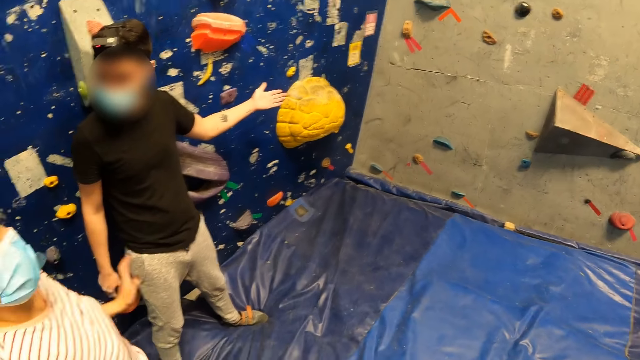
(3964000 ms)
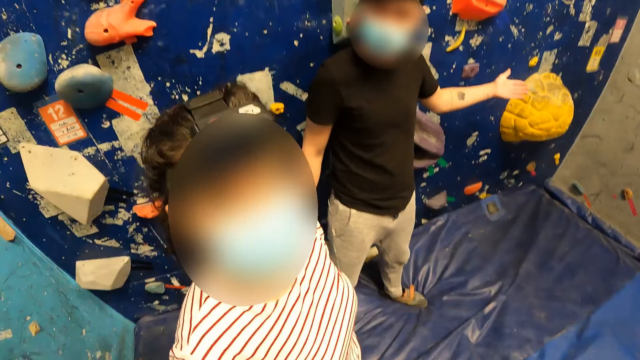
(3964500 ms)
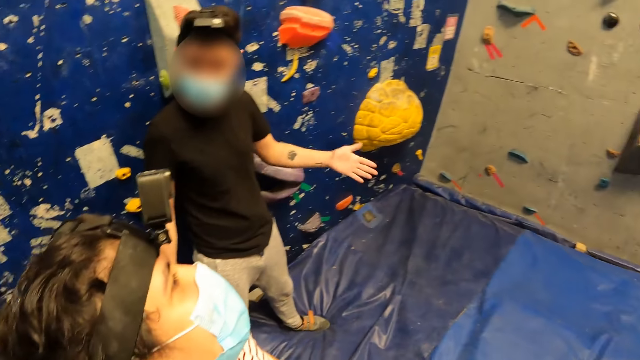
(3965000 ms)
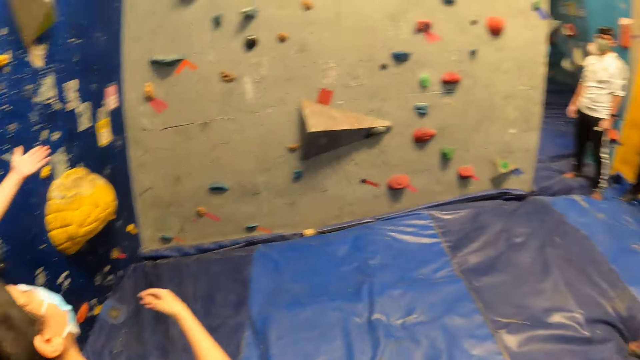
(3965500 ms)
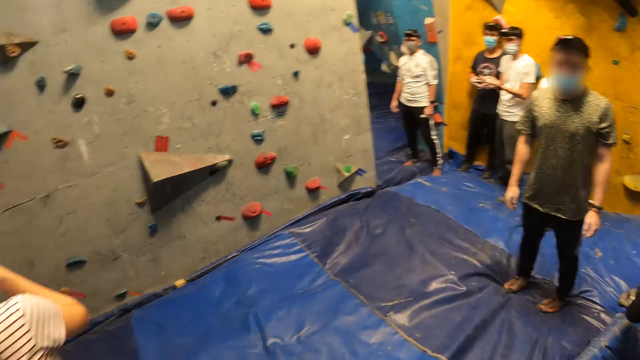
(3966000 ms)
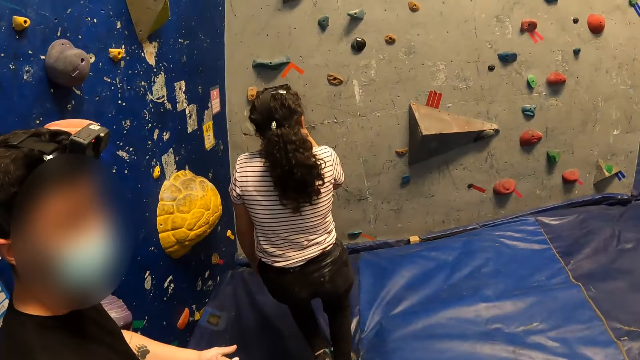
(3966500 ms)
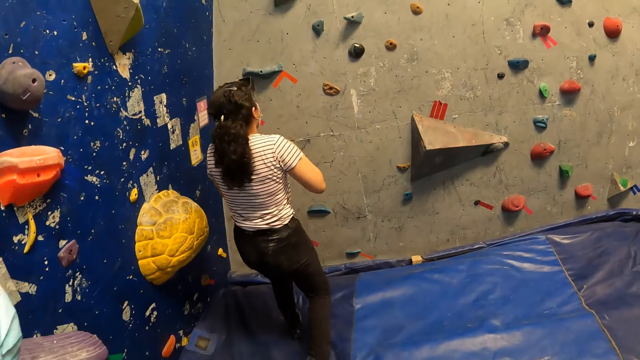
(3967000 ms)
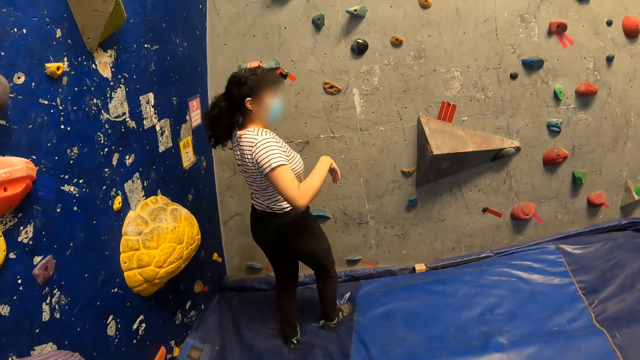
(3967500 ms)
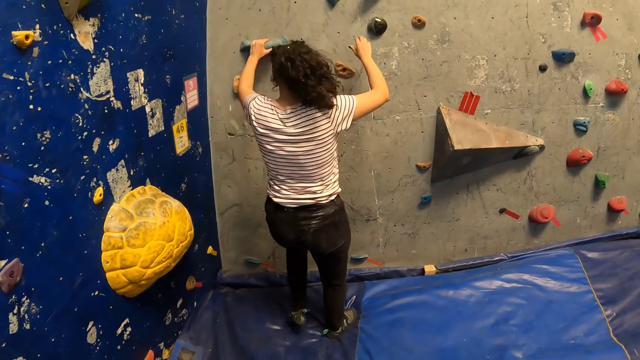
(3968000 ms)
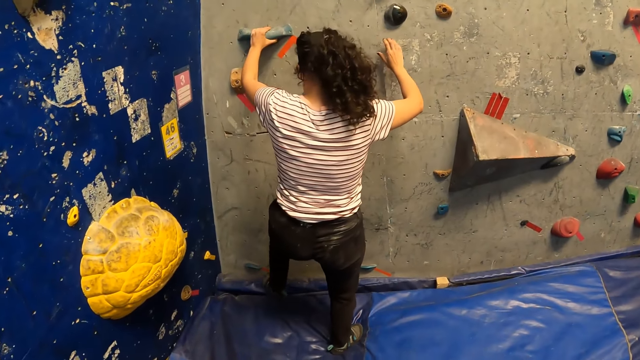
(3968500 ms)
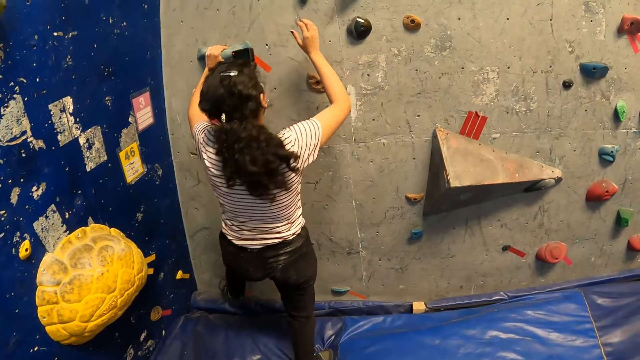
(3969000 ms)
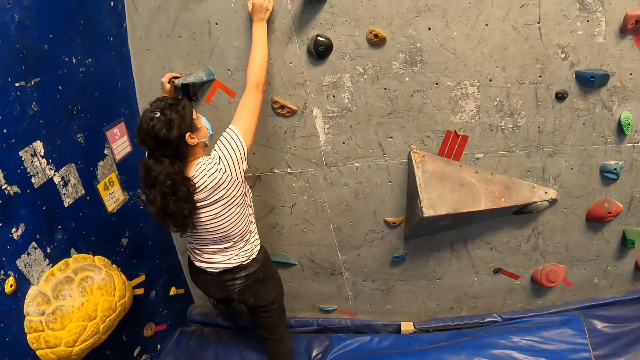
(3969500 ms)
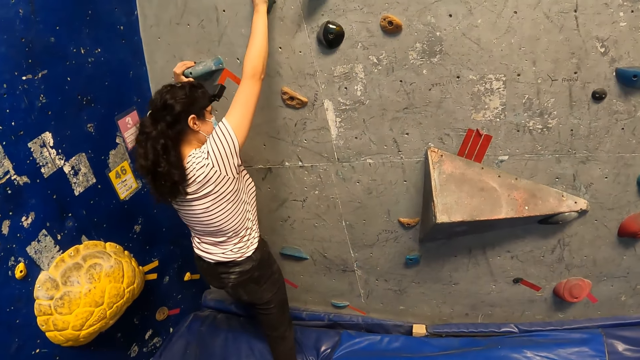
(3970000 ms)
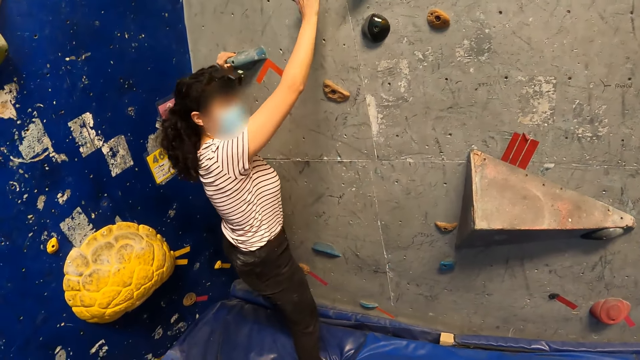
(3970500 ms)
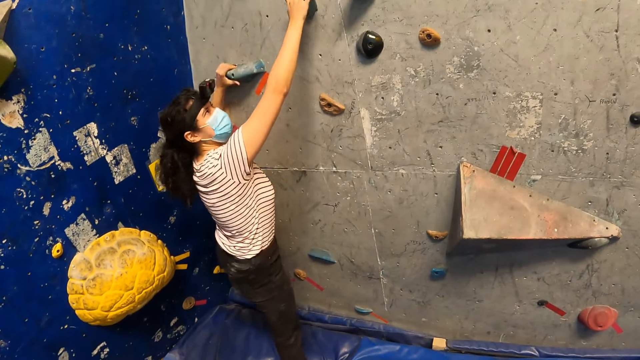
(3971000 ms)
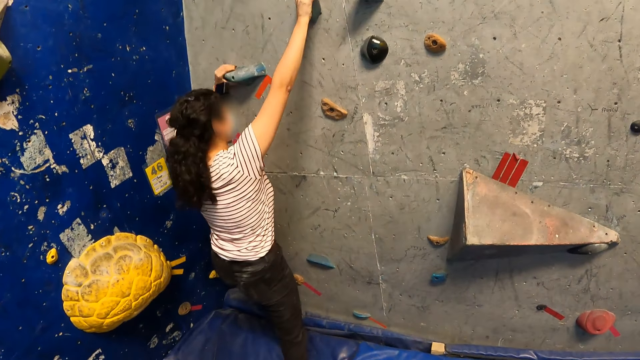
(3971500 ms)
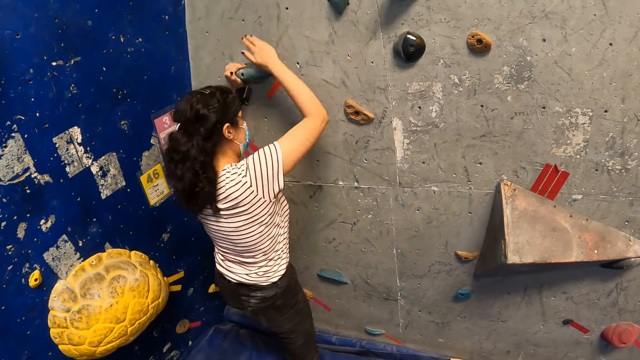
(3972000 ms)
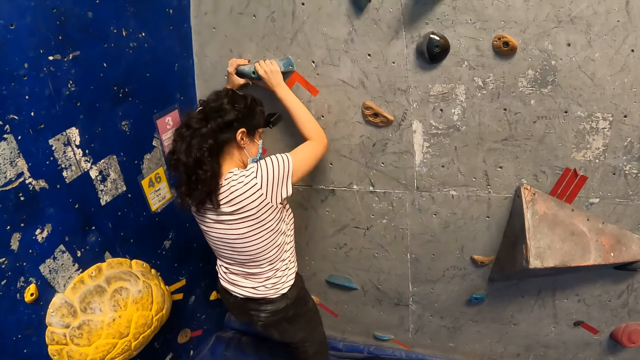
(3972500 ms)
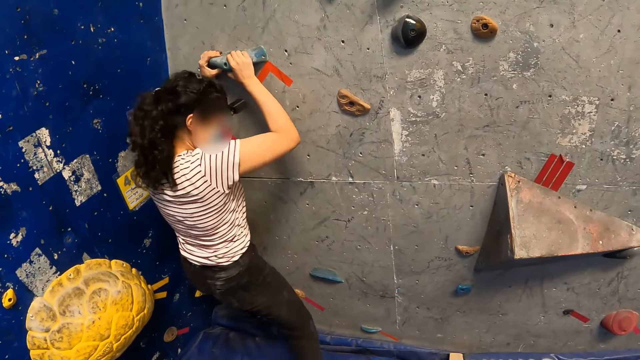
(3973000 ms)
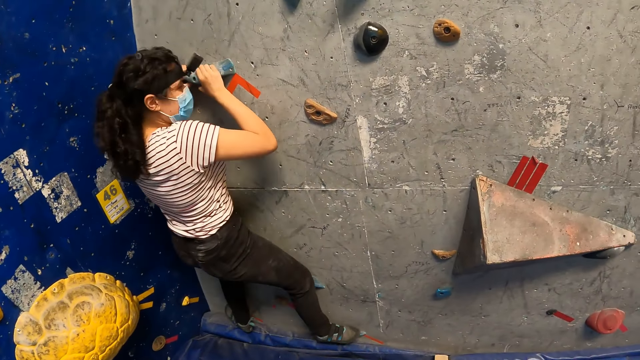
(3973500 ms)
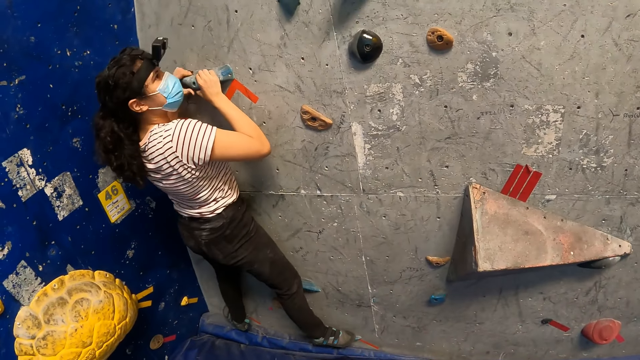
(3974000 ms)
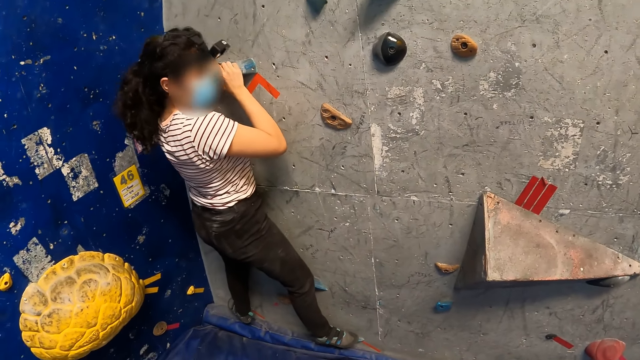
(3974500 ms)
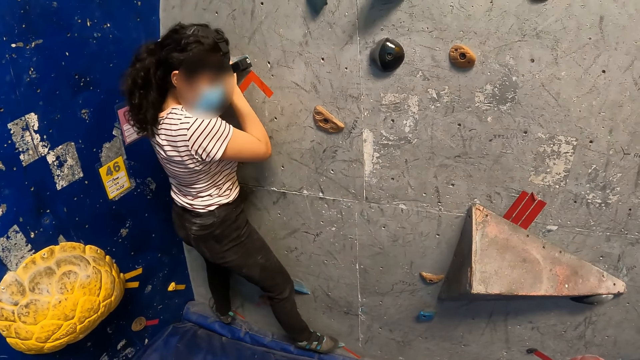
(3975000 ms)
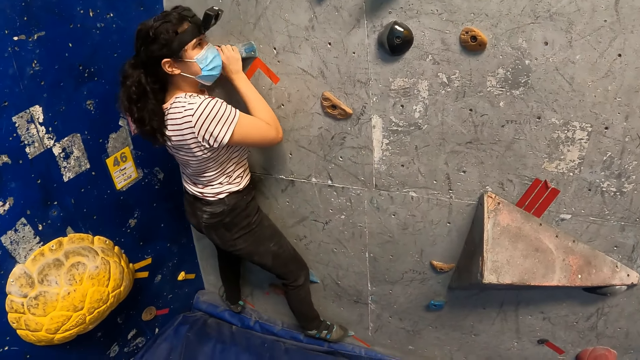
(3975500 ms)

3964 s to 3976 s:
A man points at the wall. A woman moves towards the bouldering wall. The camera wearer moves towards the bouldering wall. The woman climbs the bouldering wall with both hands. The woman climbs the wall.

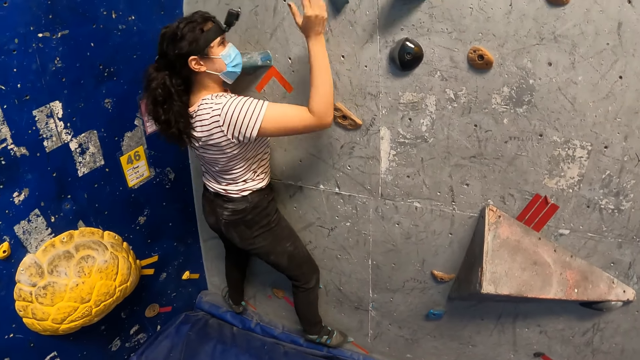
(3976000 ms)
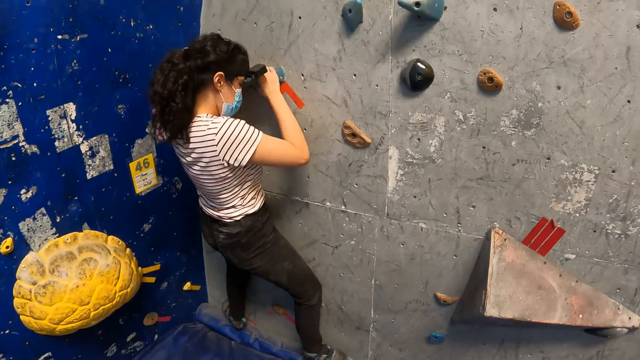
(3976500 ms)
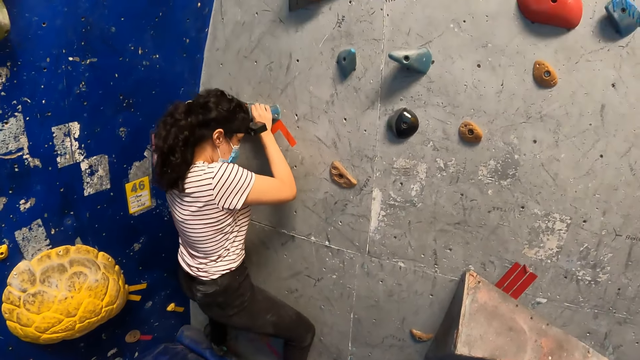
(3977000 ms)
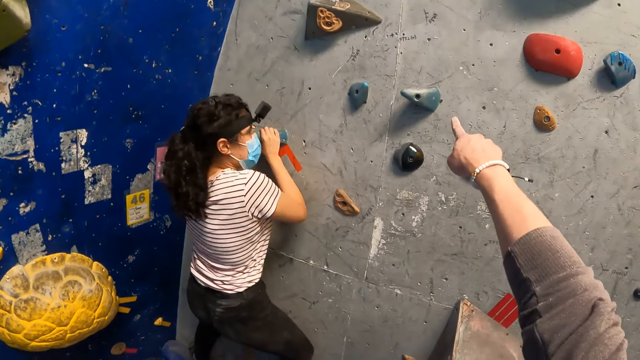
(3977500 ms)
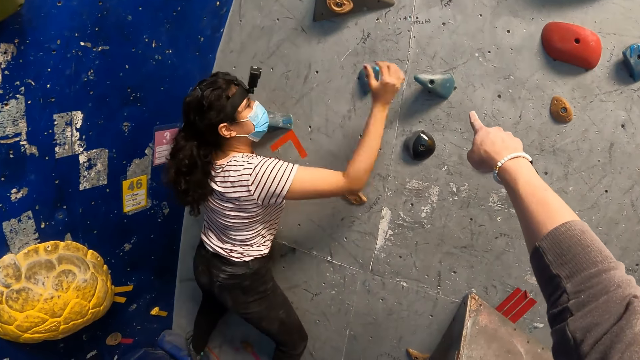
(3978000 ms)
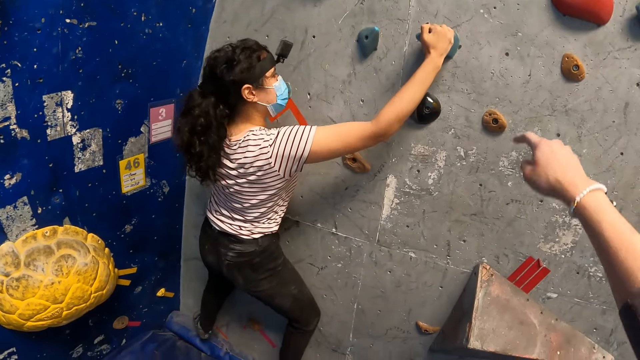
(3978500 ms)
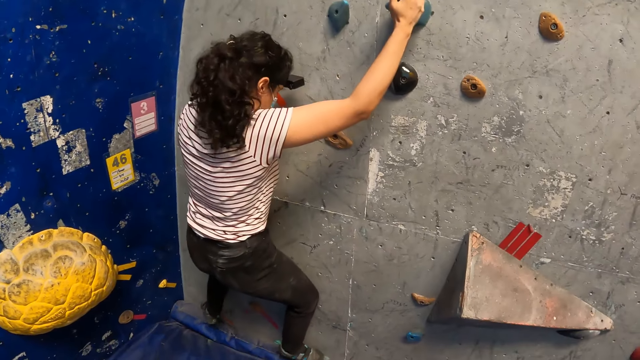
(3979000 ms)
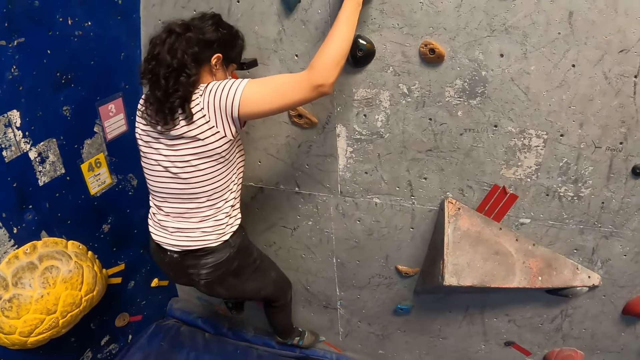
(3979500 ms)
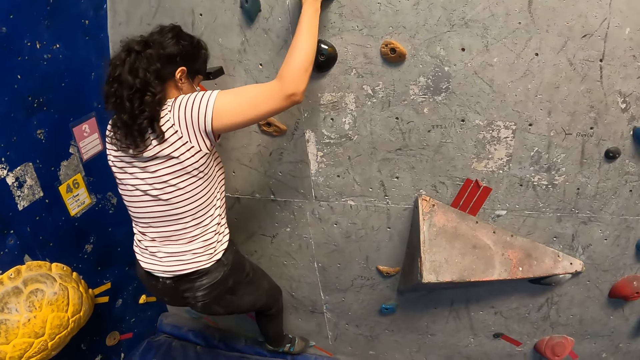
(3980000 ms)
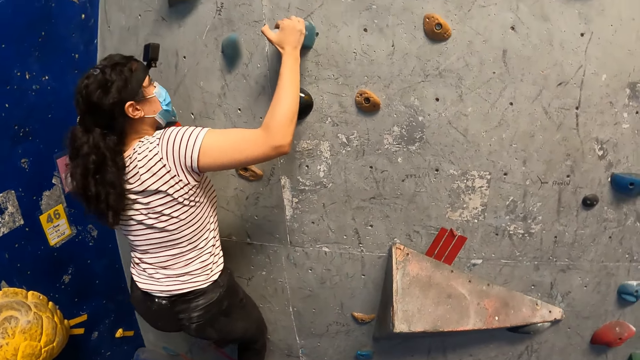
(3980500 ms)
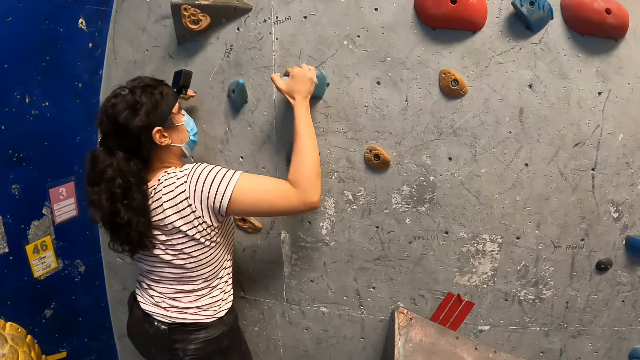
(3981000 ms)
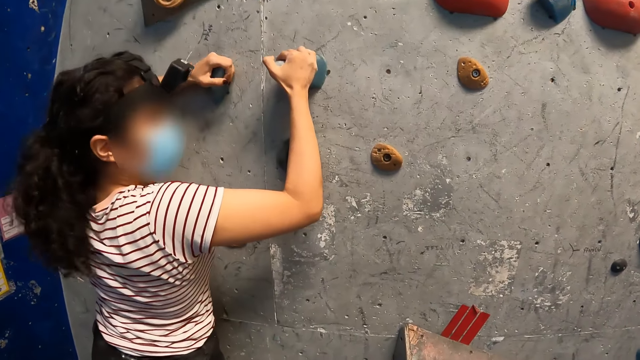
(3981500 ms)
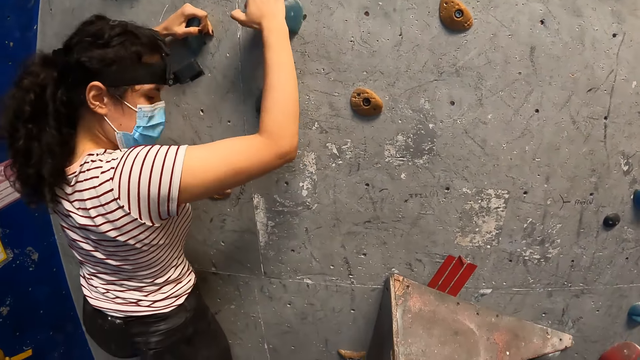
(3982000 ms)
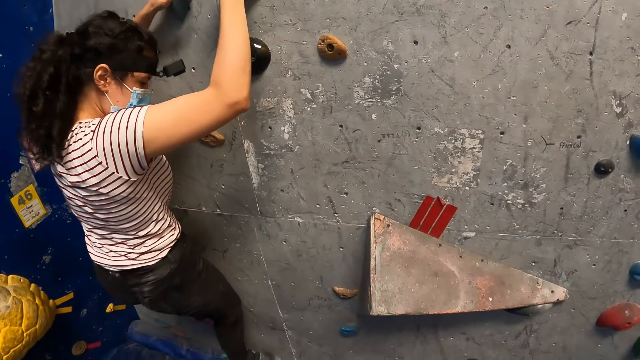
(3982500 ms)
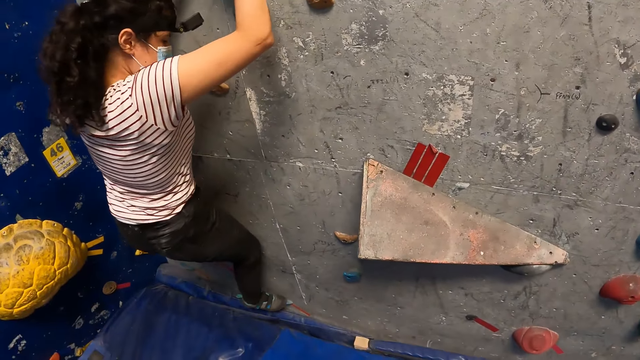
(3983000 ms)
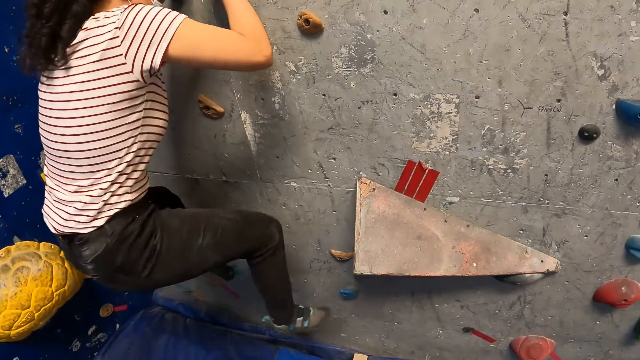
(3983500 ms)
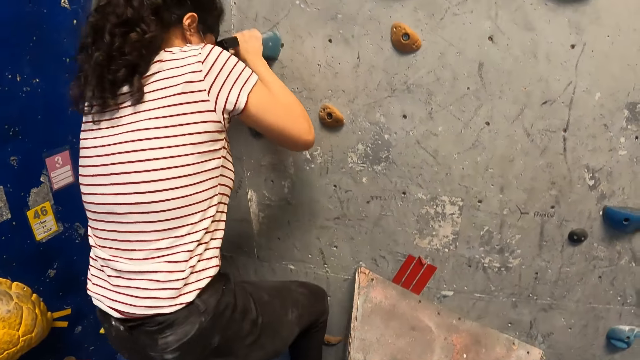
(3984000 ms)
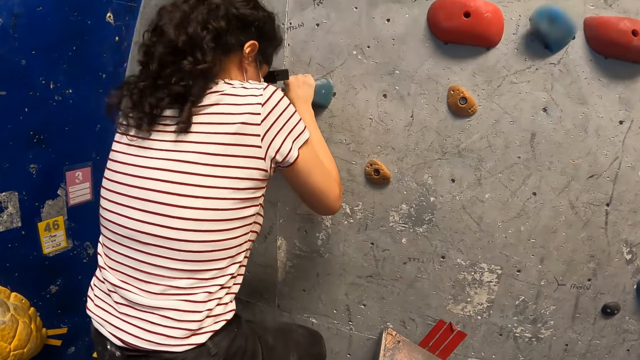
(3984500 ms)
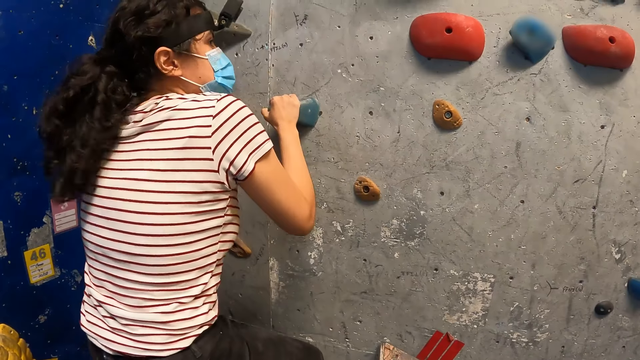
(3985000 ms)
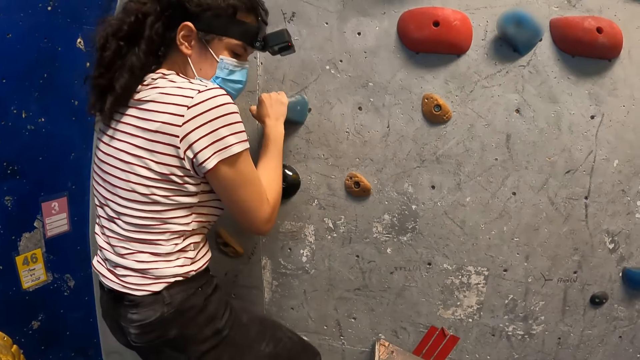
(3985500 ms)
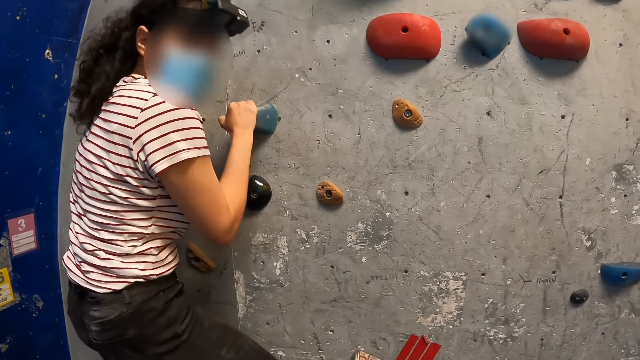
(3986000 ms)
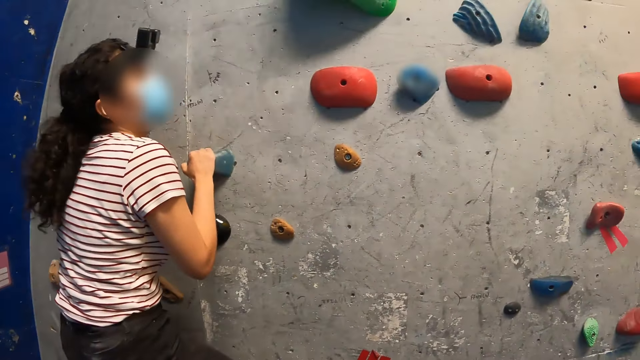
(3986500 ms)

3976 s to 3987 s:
The camera wearer points his right hand towards the bouldering wall.
